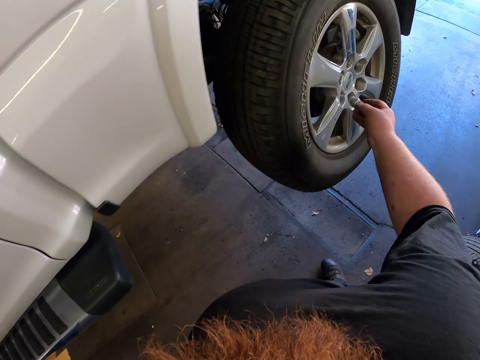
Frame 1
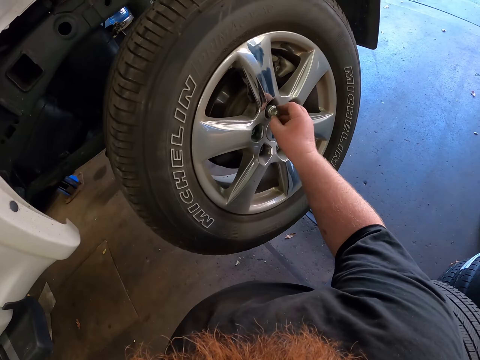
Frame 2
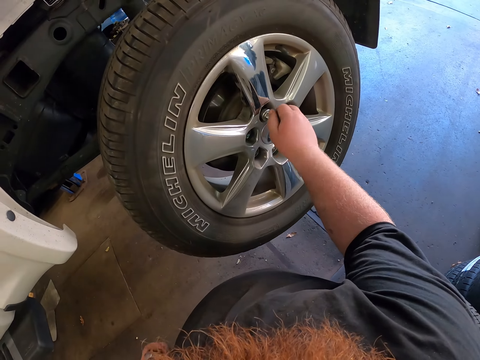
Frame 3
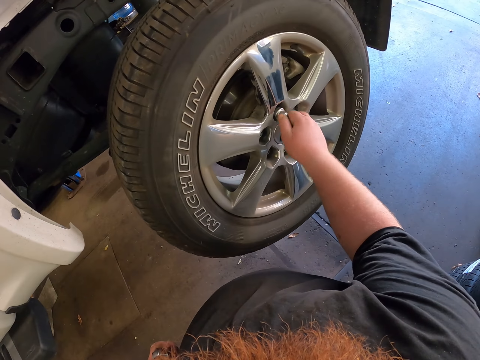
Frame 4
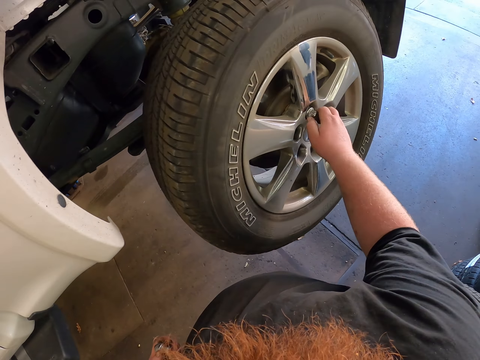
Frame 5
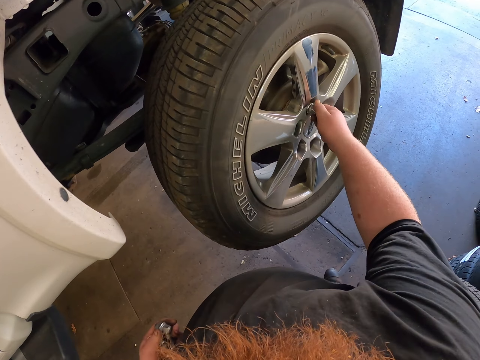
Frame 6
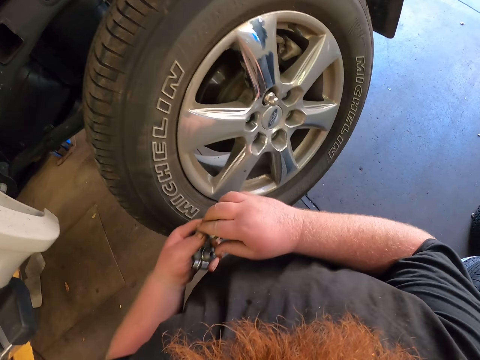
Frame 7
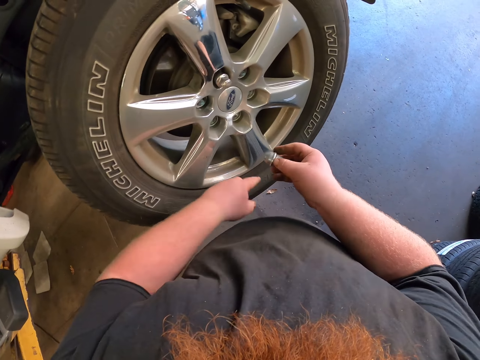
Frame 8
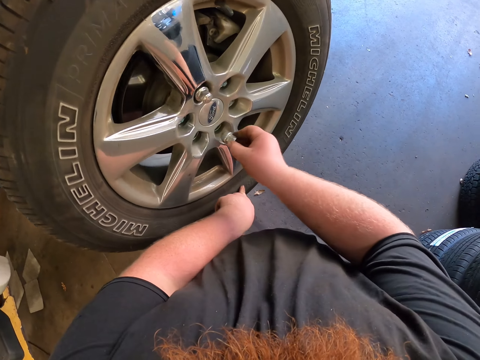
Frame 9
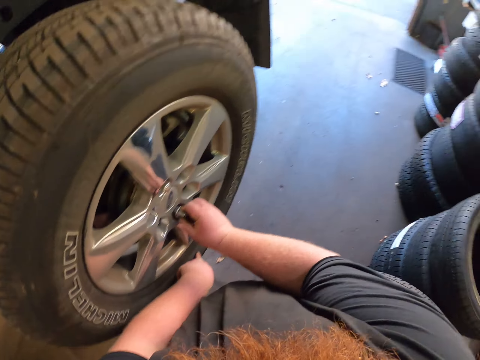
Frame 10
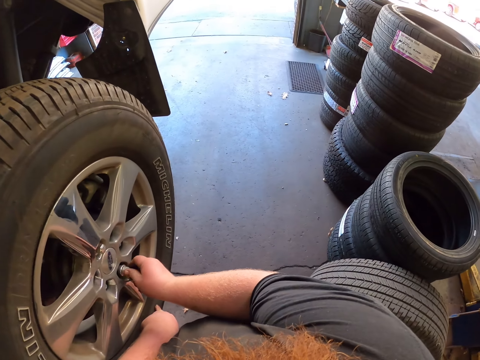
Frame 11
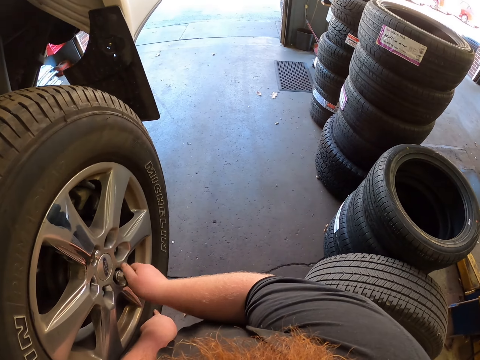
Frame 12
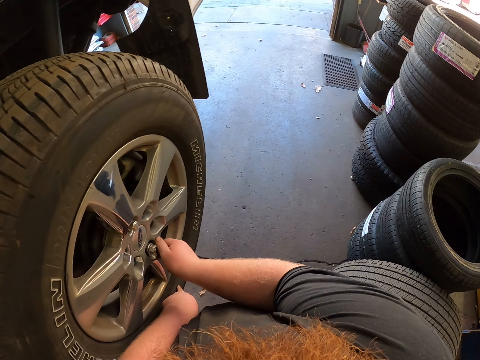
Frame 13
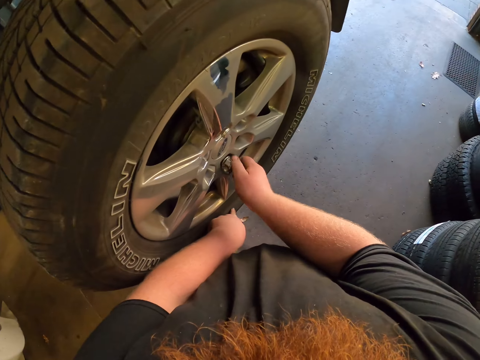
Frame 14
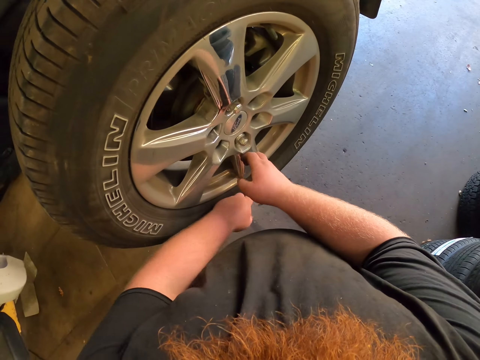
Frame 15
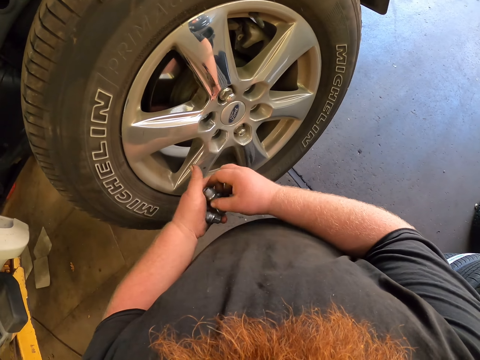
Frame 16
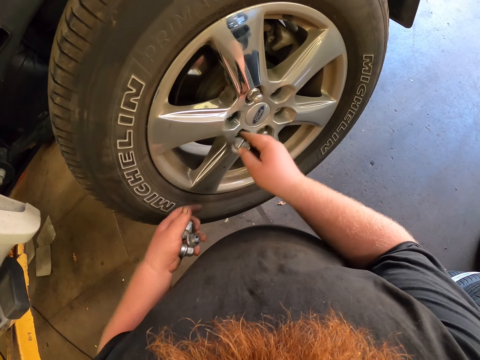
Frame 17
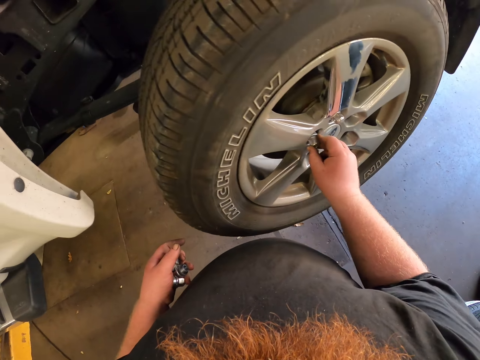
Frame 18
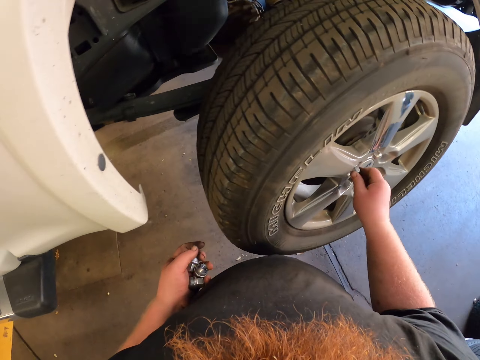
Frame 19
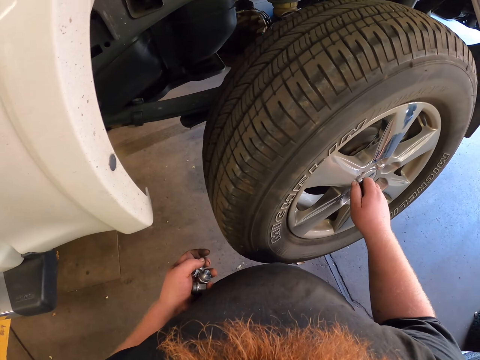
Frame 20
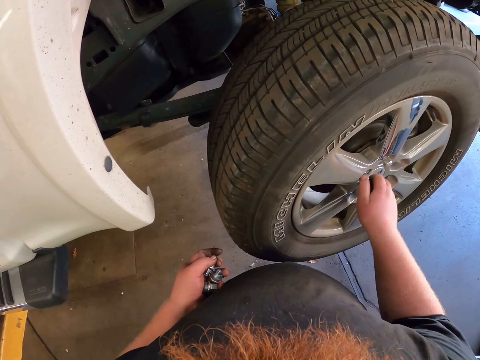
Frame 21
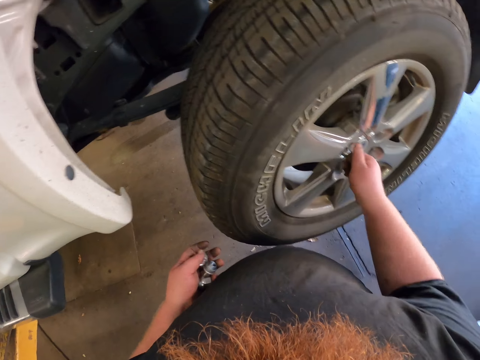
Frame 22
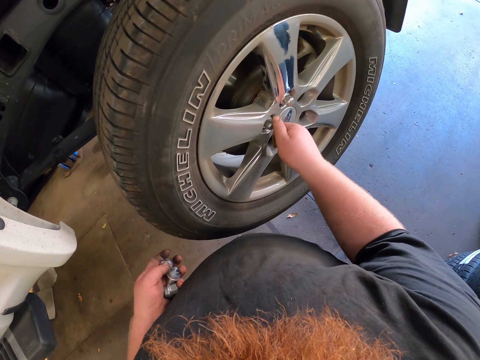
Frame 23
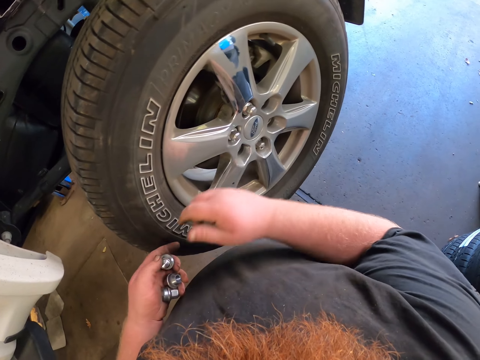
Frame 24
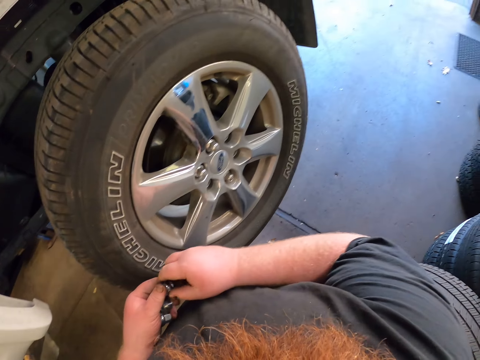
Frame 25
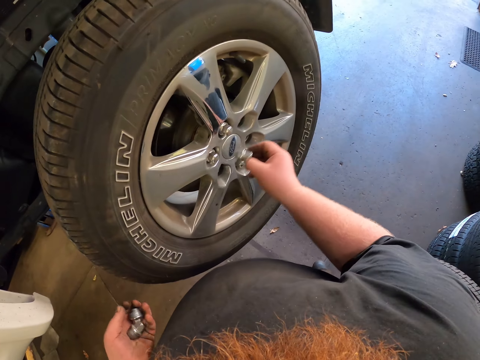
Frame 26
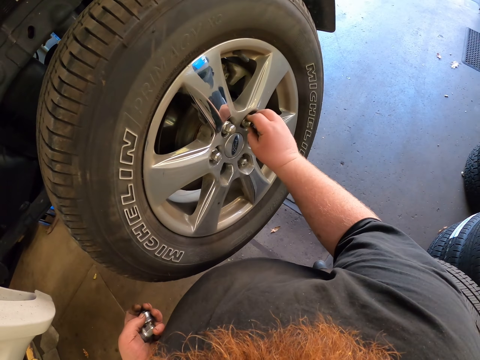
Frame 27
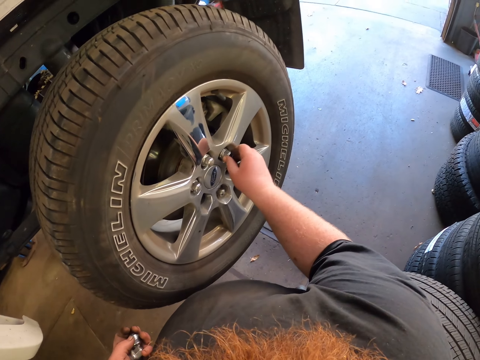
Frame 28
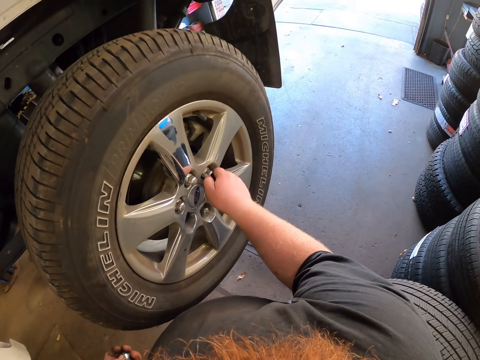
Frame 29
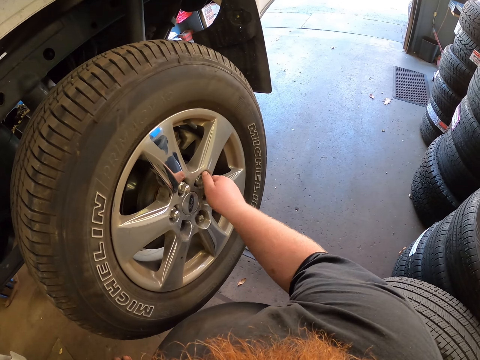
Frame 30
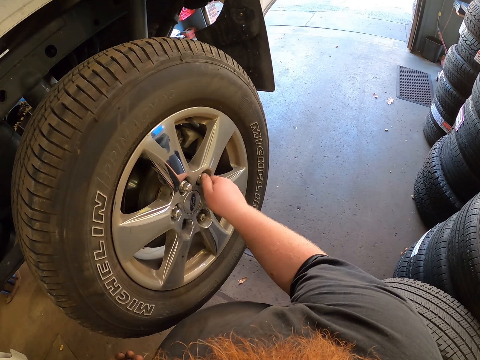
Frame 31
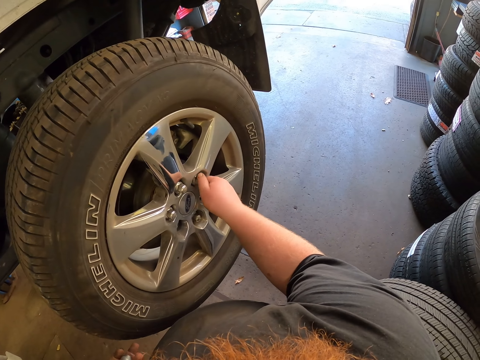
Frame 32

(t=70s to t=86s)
The camera wearer puts the lug nuts on a tire. They pick up the lug nuts with the right hand. They place a finger on the tire. They put the lug nuts on the tire. They pick up the lug nuts with the right hand. They put the lug nuts on the tire. They pick up the lug nuts with the right hand. They put a lug nut on the tire.

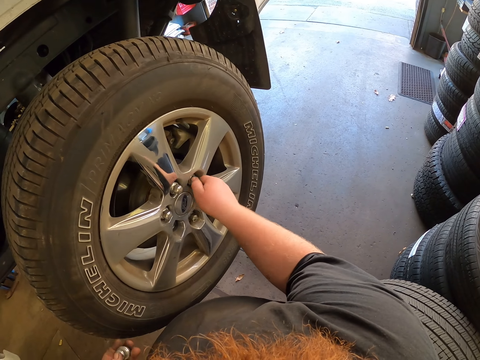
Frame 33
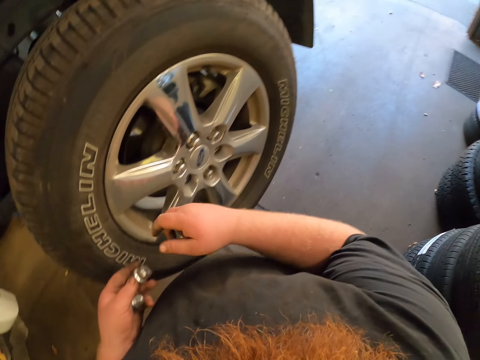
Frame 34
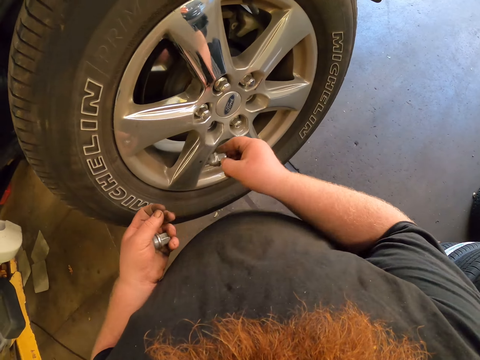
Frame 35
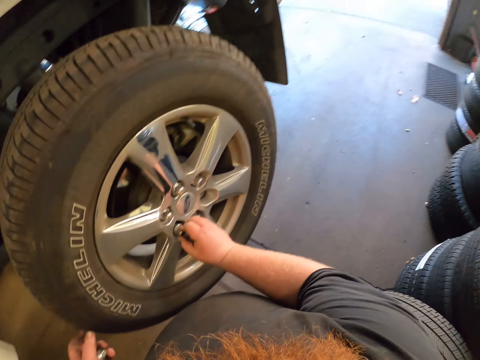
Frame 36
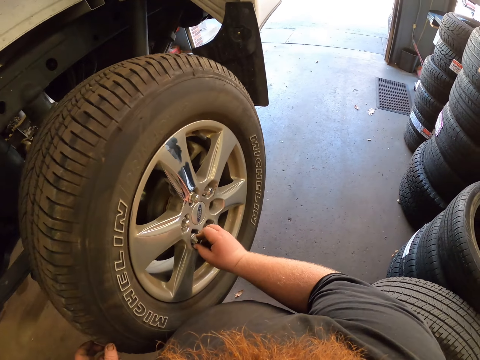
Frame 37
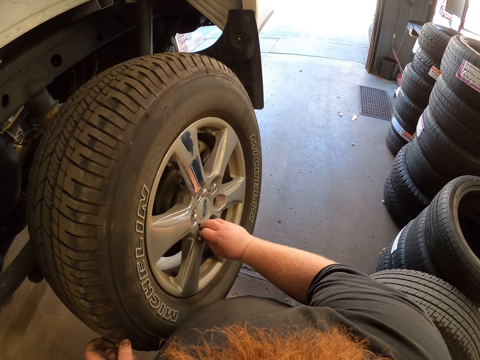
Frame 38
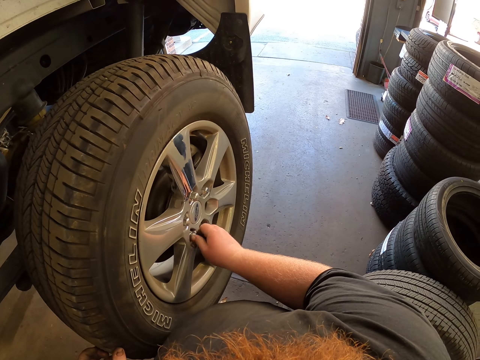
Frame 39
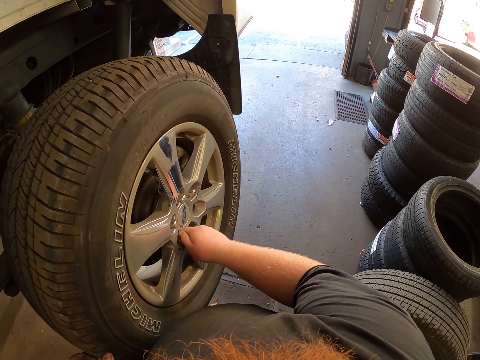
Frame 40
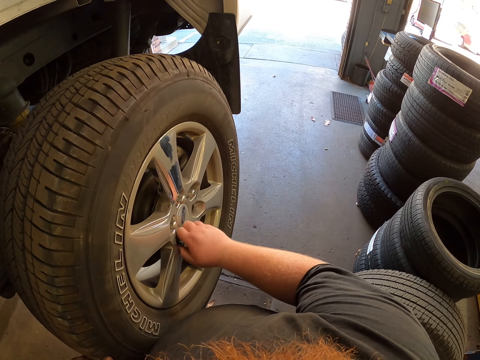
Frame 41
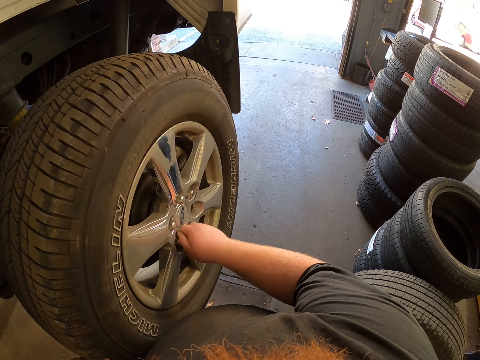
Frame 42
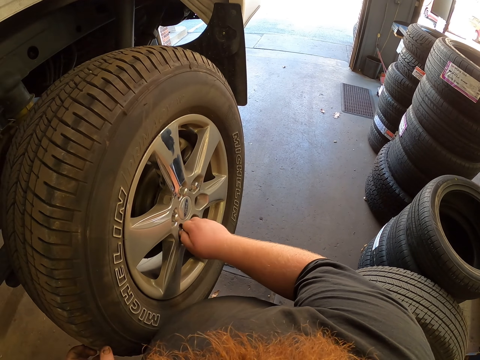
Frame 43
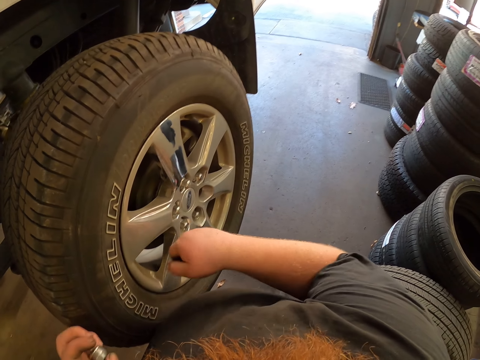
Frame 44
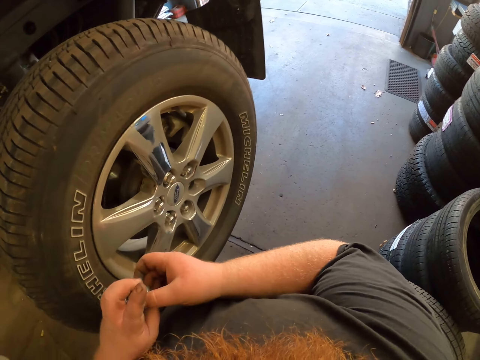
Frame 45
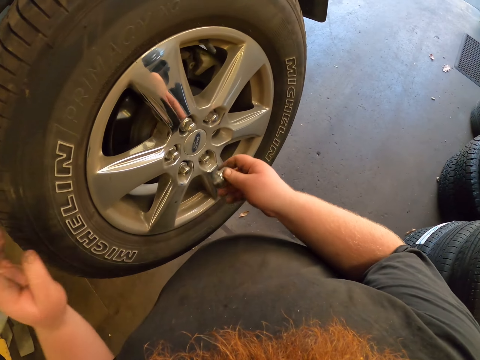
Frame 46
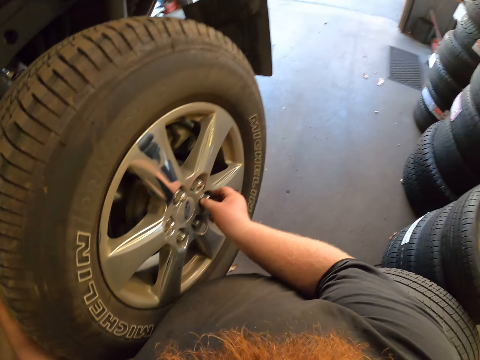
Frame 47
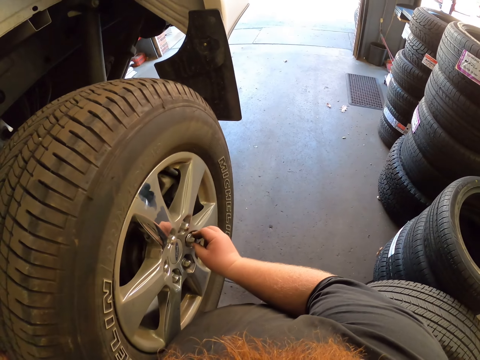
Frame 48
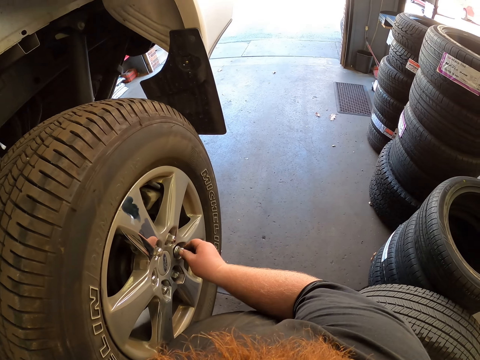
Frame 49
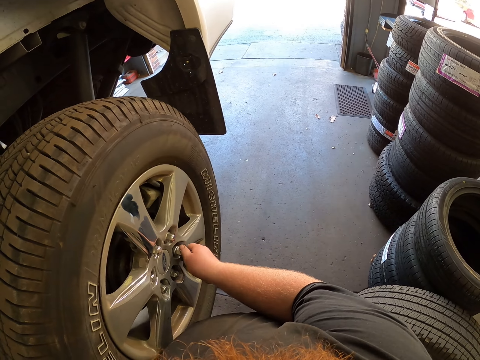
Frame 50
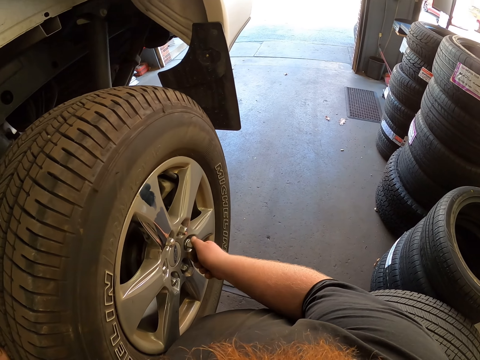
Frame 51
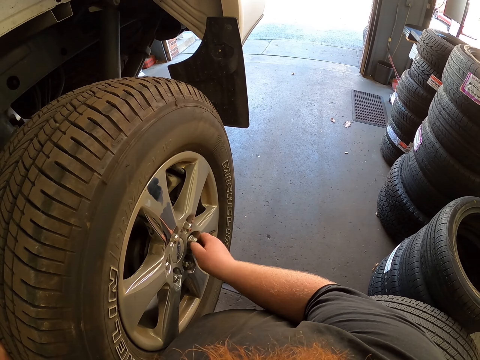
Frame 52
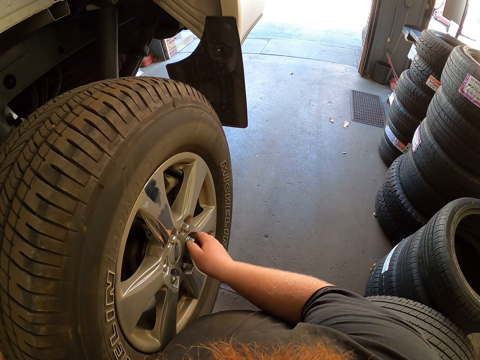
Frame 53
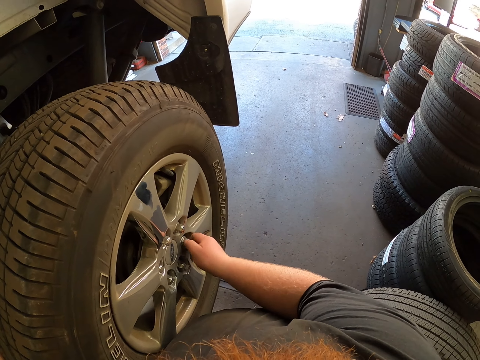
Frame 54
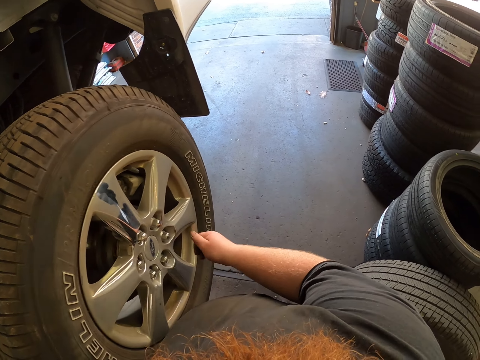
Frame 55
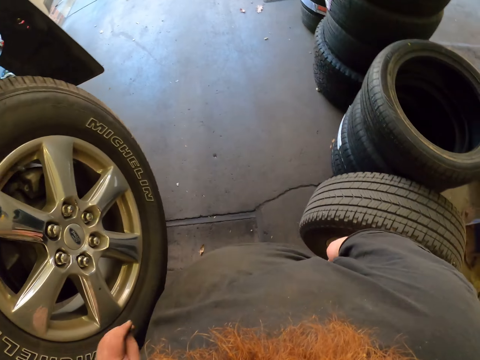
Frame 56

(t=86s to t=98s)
The camera wearer picks up the lug nuts with the right hand. They put the lug nuts on the tire. They pick up the lug nuts with the right hand. They place the left hand on the tire. They fasten the lug nuts on the tire.
